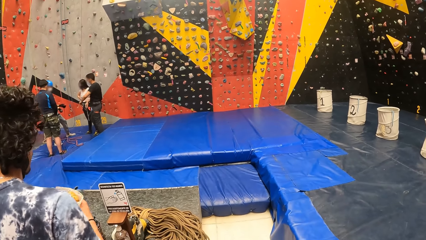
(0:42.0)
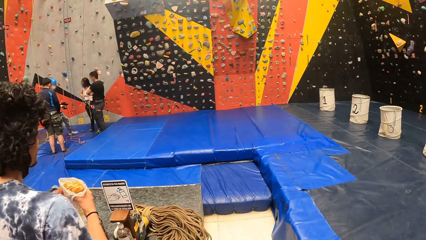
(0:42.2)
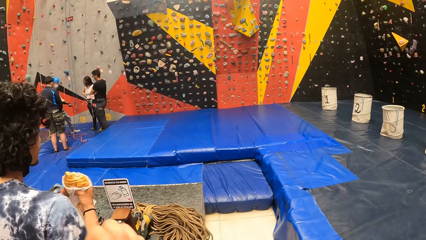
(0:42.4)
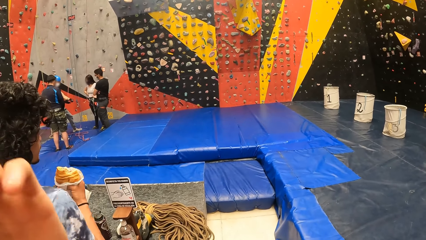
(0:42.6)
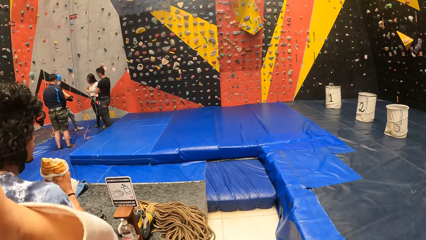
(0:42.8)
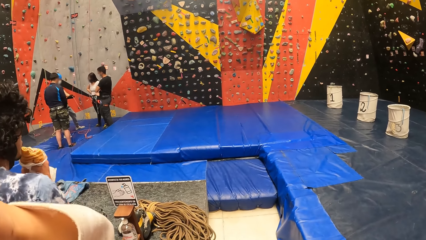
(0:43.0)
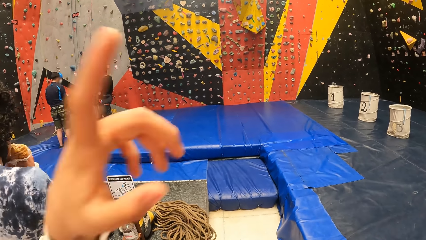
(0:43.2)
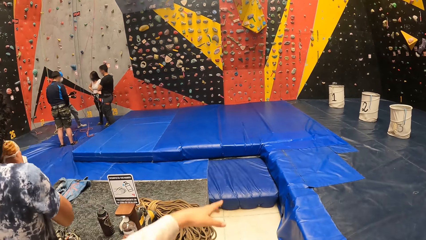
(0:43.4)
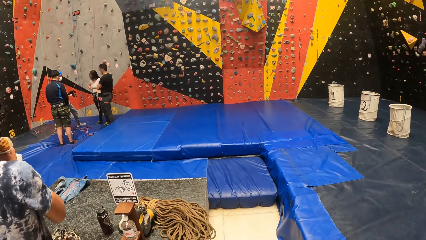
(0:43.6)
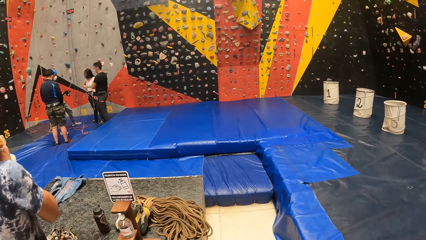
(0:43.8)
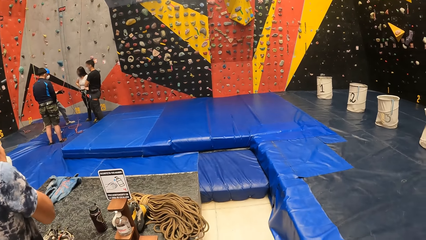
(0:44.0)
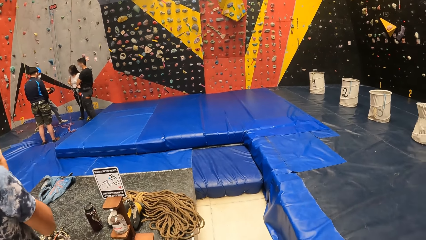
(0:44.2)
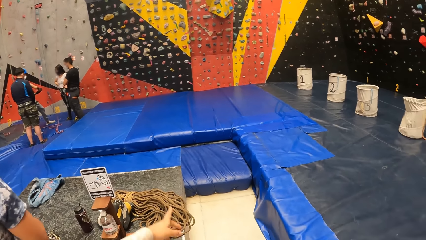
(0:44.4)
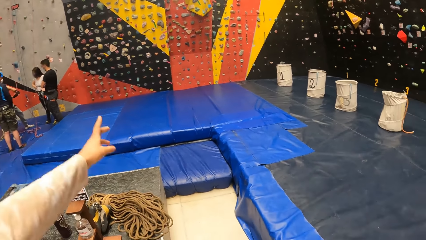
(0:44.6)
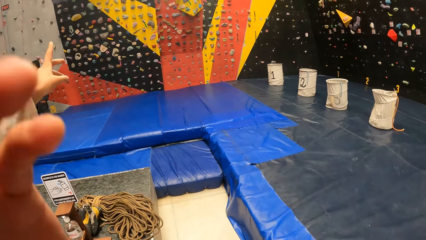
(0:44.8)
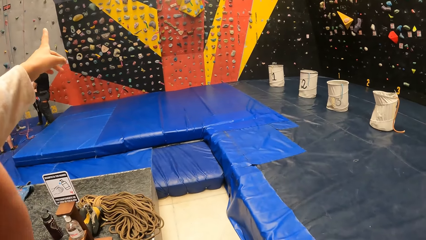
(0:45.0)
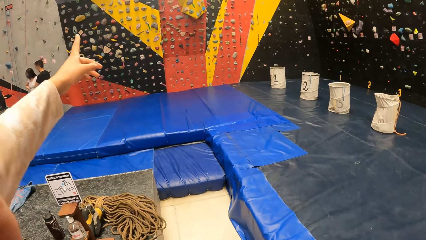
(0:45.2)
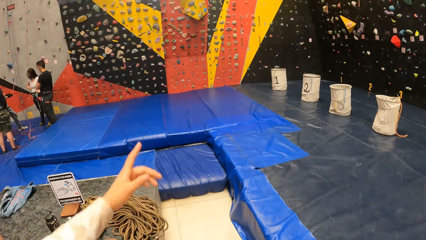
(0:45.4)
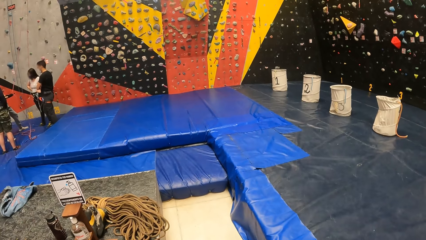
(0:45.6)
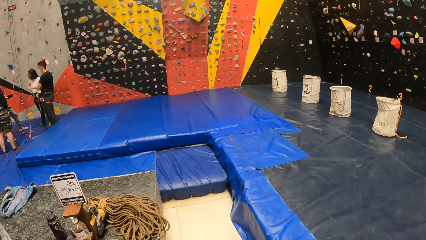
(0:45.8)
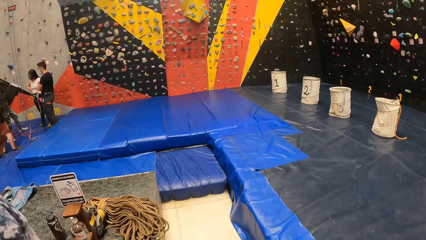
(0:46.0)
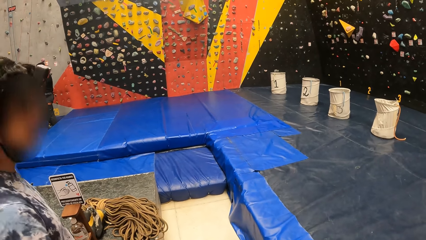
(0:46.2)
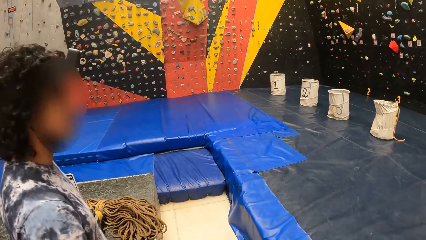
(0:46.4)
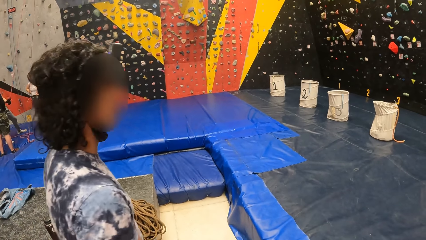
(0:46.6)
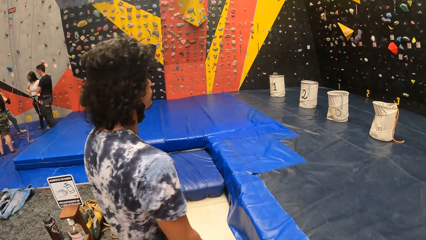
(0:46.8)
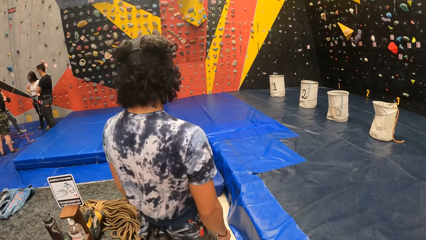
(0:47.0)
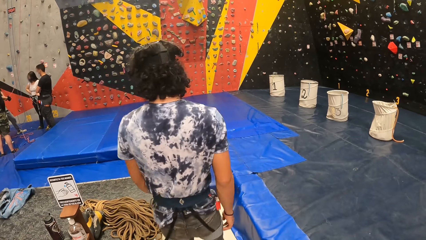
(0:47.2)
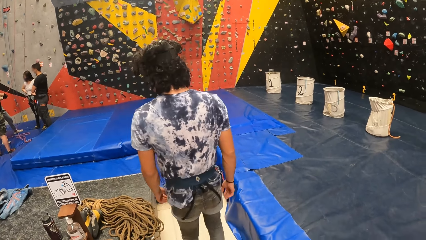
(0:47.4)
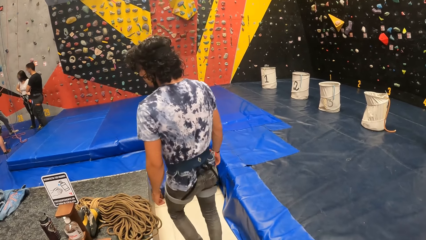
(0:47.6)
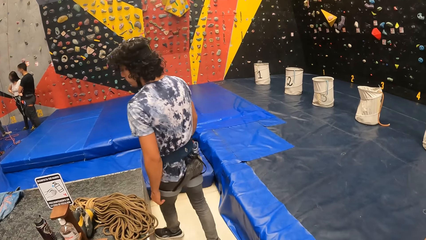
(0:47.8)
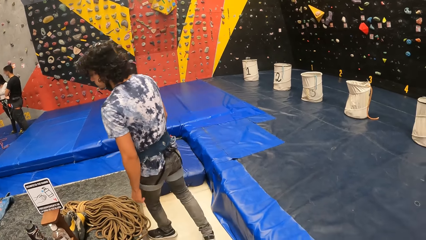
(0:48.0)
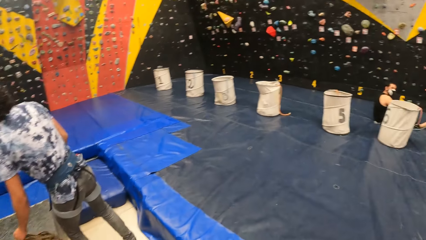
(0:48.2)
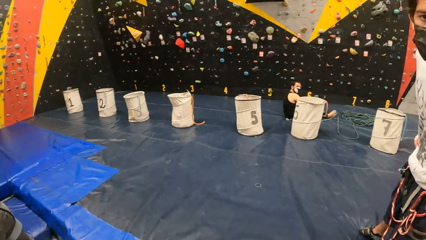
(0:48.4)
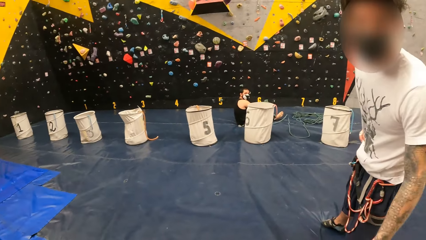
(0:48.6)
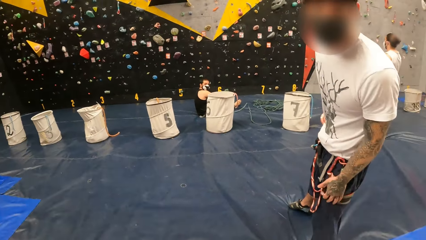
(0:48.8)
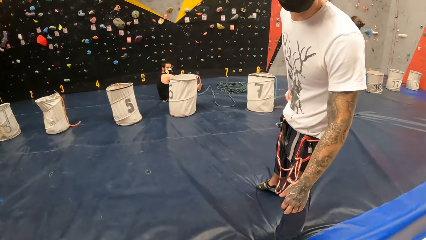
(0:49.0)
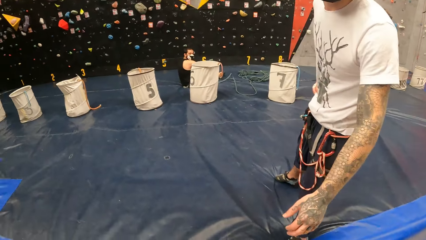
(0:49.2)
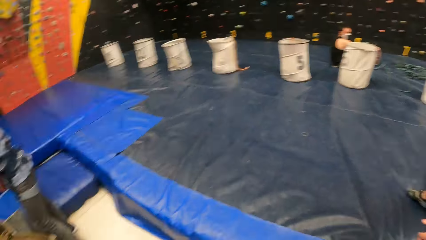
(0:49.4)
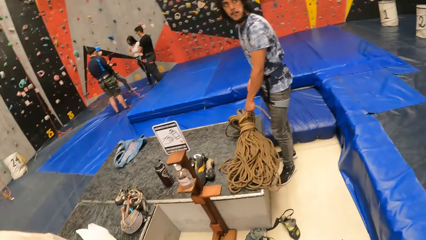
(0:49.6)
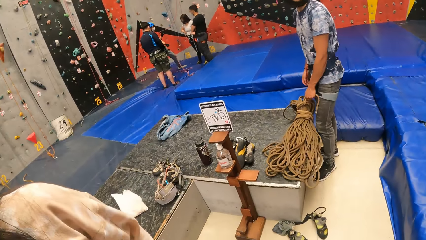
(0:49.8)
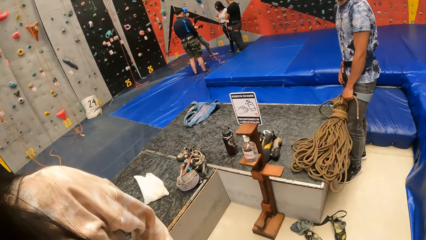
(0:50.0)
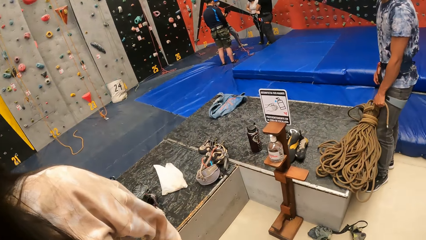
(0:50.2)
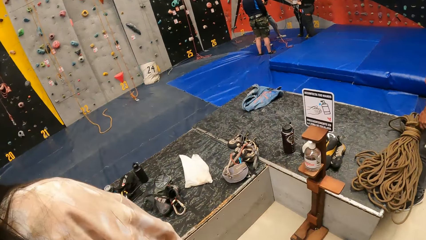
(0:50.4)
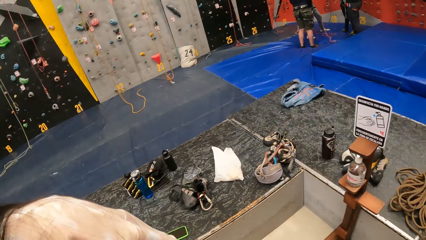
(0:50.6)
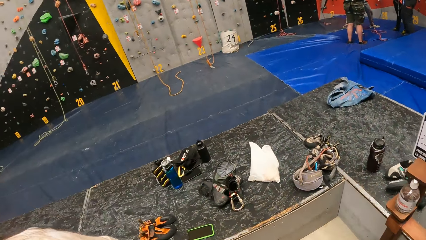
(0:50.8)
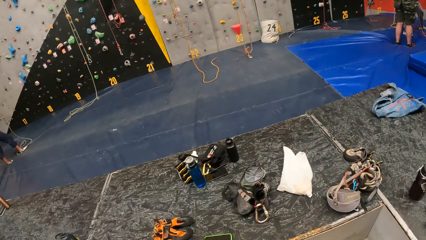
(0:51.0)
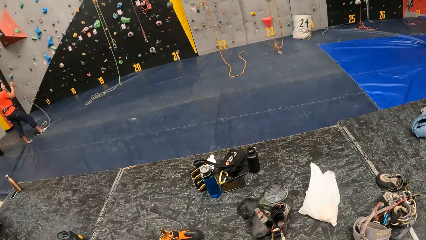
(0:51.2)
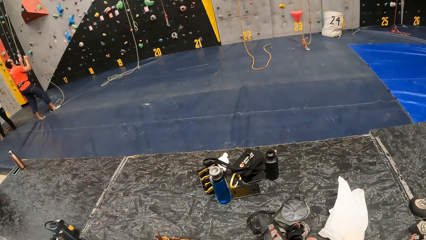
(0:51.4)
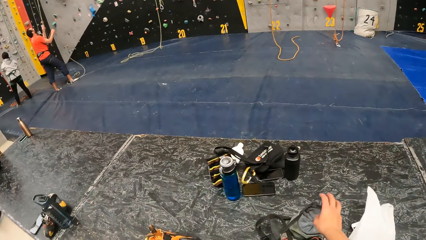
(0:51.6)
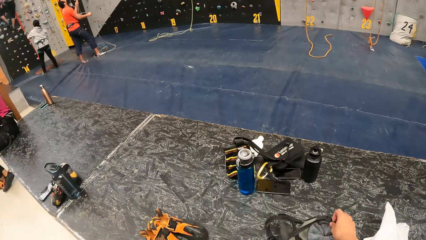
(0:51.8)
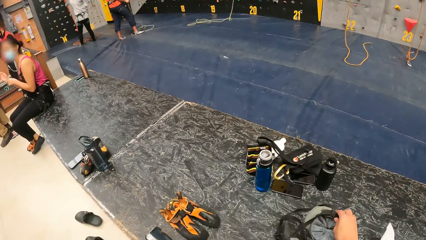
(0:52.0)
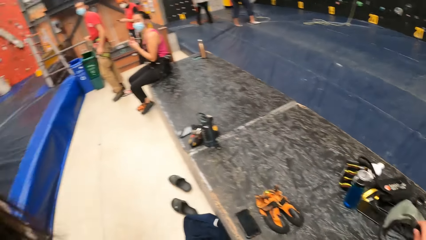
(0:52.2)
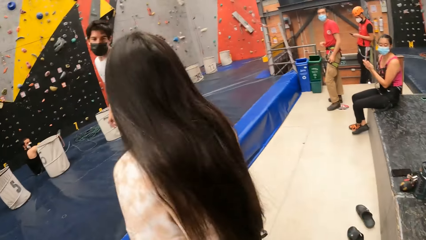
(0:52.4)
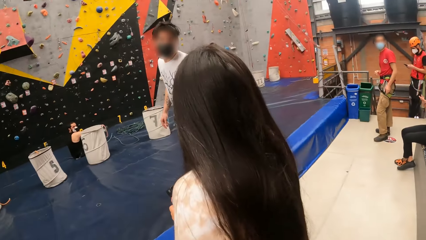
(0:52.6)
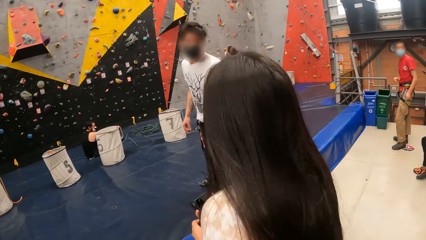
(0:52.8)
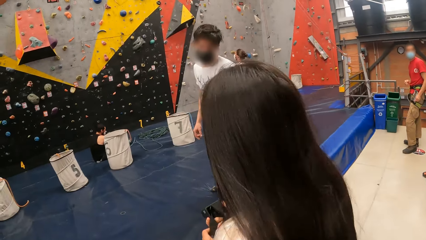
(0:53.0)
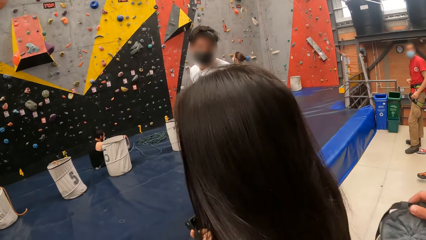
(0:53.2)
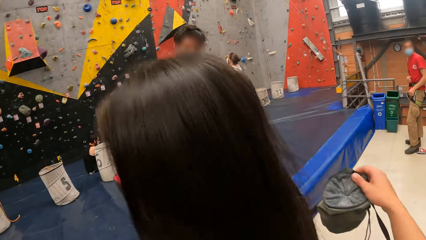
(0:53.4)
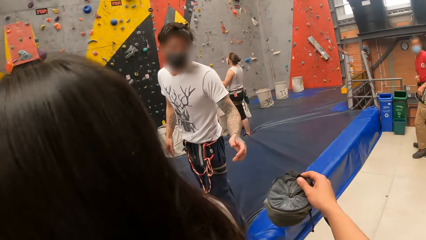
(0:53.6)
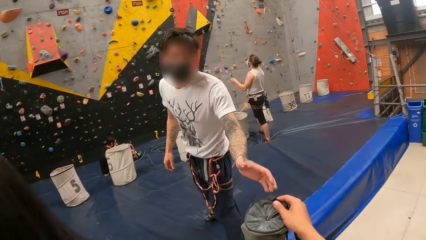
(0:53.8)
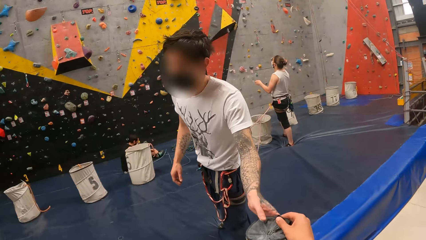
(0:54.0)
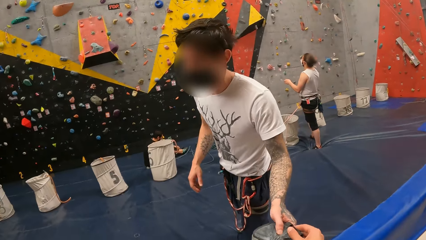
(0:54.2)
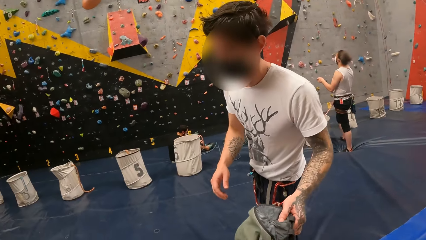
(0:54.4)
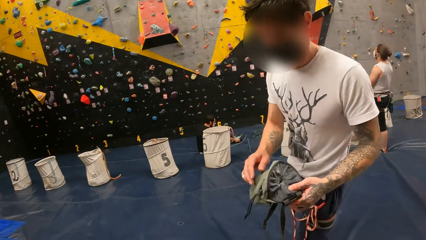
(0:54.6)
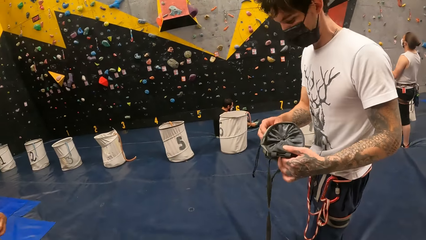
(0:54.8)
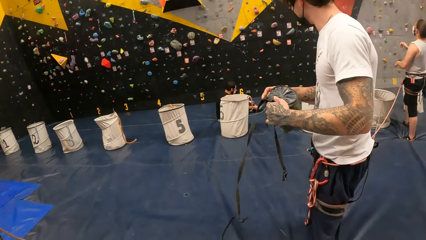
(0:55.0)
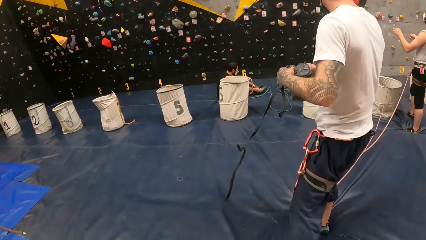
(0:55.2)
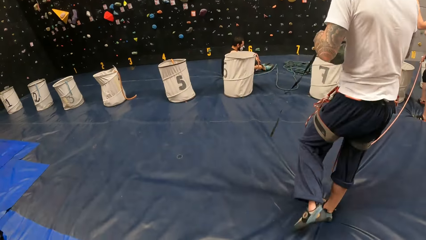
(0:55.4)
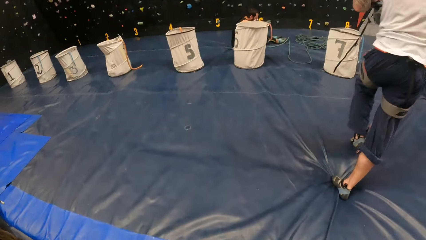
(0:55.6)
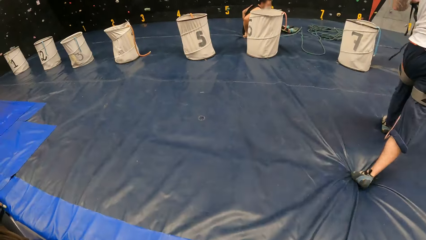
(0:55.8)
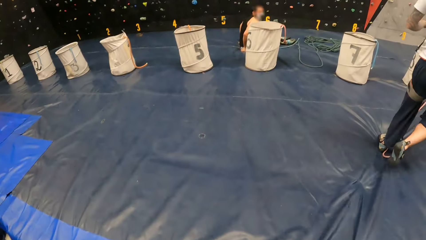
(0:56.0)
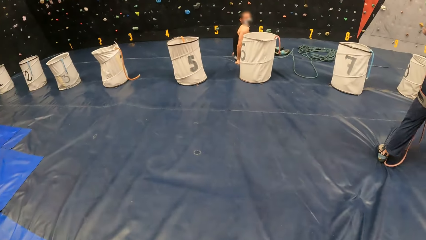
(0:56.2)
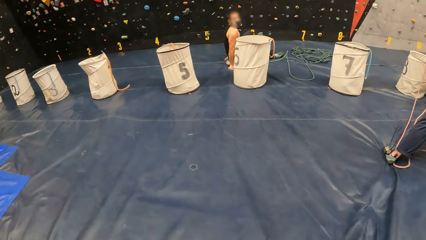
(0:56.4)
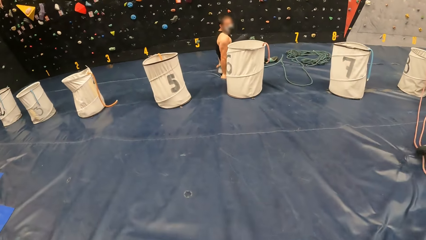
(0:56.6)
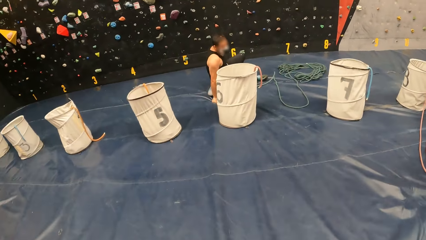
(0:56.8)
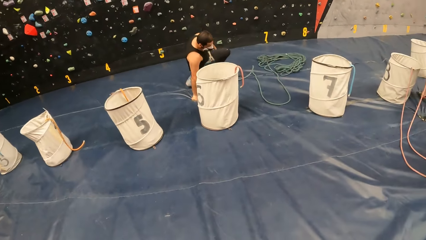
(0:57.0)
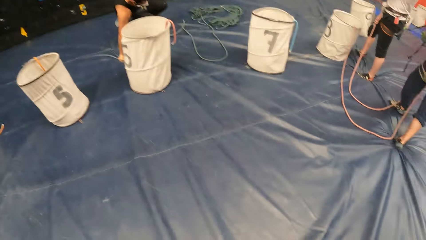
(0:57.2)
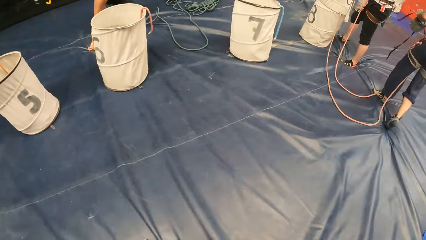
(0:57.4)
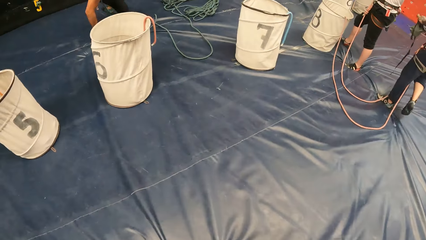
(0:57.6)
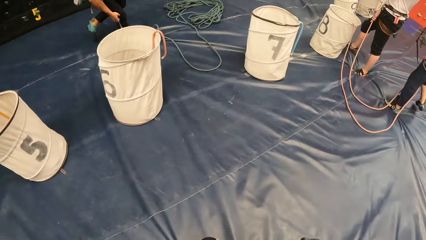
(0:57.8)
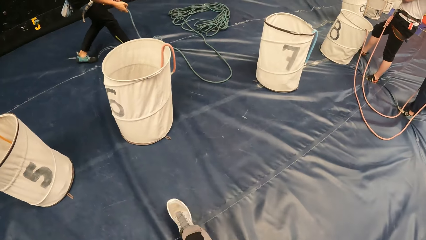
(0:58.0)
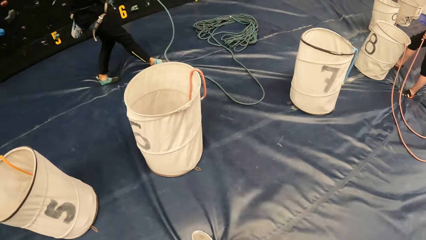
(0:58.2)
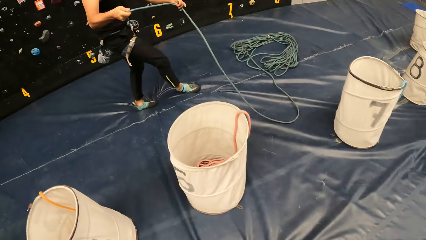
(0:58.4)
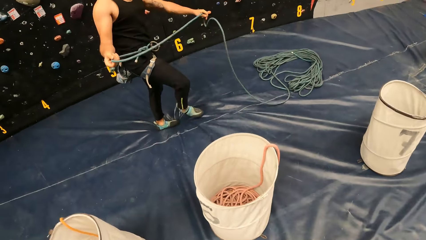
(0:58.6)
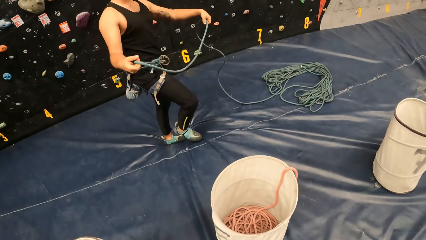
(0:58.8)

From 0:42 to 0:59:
A lady points at the climbing wall. A man eats food. The camera wearer fixes a camera. The man walks in the room. The camera wearer turns around and looks around. Another man stands in the climbing room. The camera wearer picks up a bag, turns around and walks in the room. They give the bag to the other man. The other man was in the climbing room. The camera wearer walks in the climbing room.
